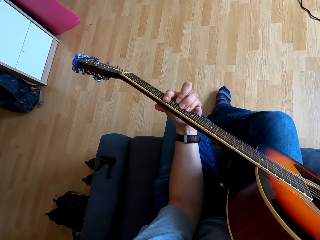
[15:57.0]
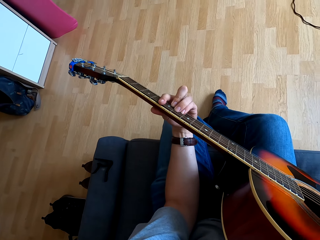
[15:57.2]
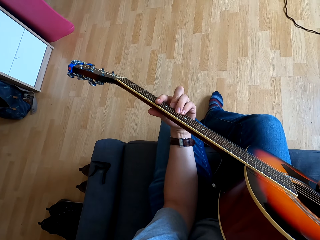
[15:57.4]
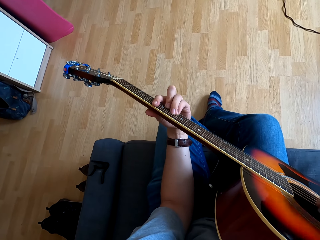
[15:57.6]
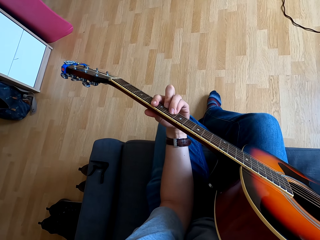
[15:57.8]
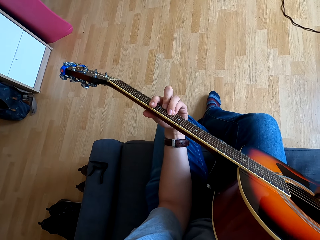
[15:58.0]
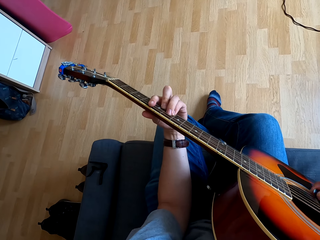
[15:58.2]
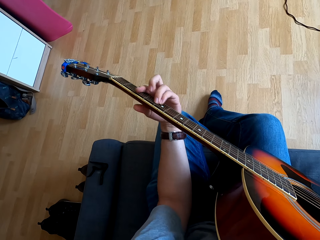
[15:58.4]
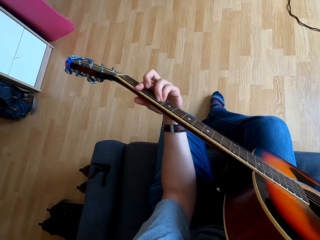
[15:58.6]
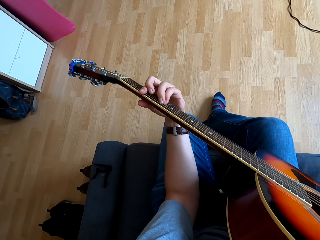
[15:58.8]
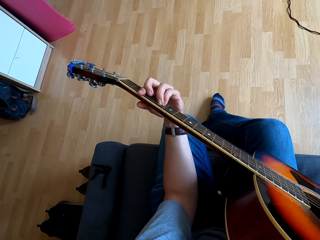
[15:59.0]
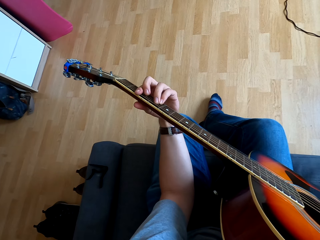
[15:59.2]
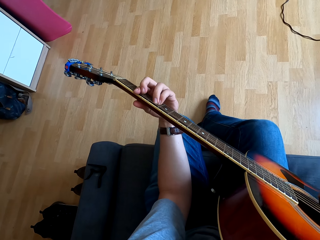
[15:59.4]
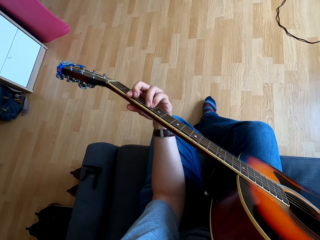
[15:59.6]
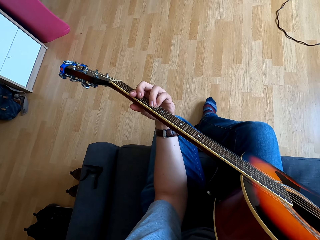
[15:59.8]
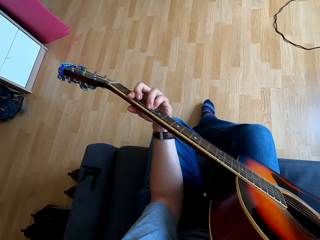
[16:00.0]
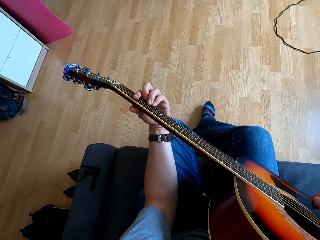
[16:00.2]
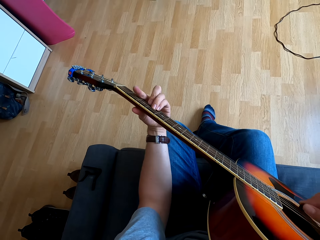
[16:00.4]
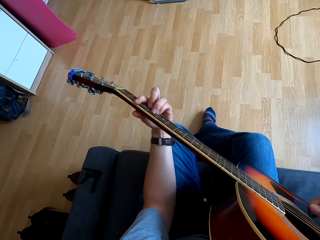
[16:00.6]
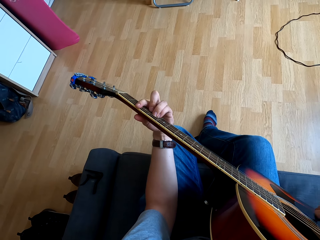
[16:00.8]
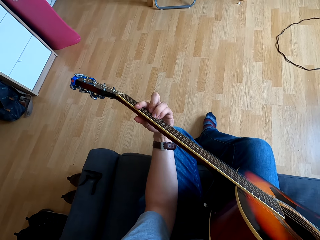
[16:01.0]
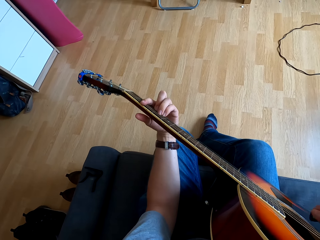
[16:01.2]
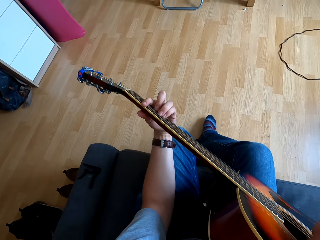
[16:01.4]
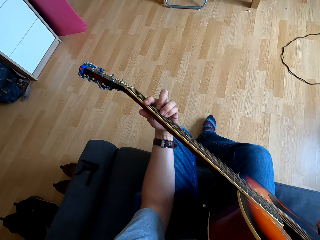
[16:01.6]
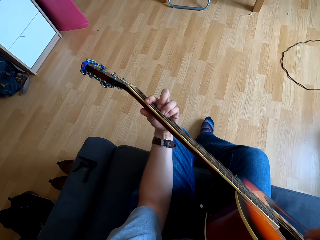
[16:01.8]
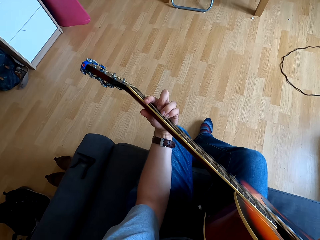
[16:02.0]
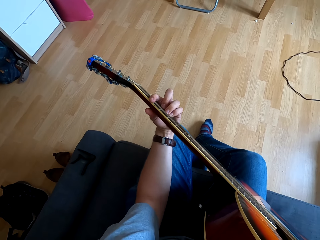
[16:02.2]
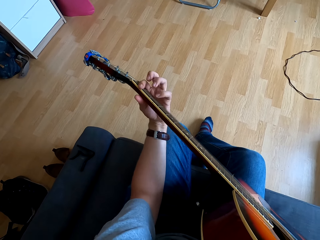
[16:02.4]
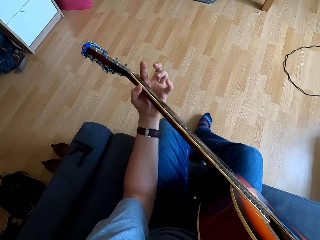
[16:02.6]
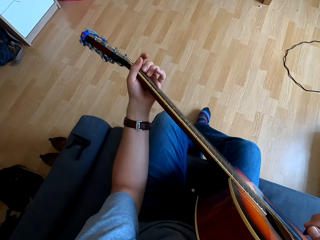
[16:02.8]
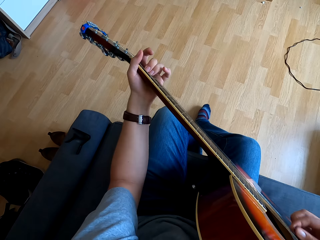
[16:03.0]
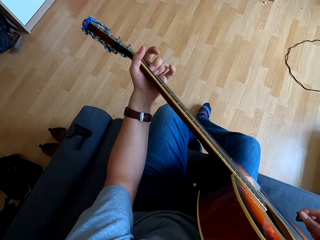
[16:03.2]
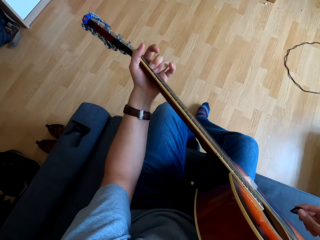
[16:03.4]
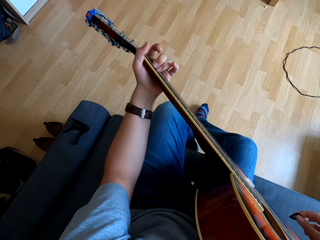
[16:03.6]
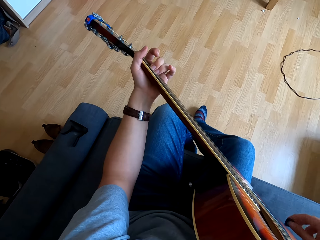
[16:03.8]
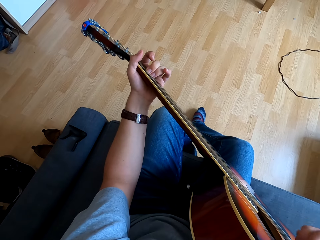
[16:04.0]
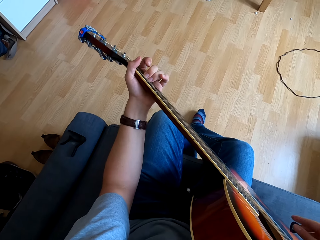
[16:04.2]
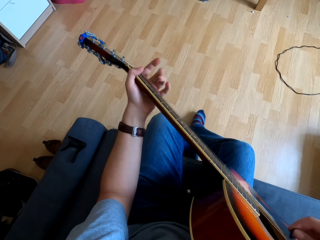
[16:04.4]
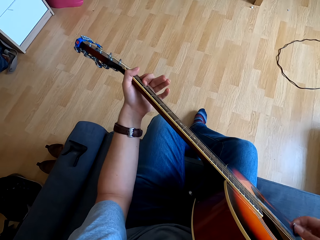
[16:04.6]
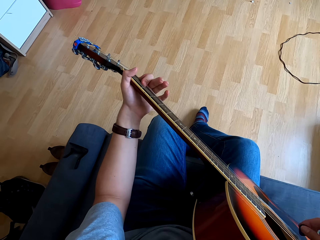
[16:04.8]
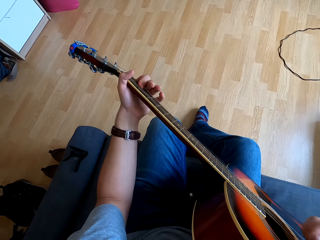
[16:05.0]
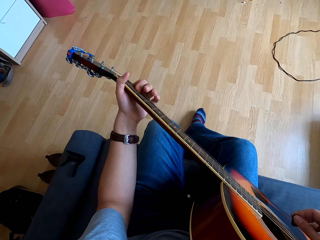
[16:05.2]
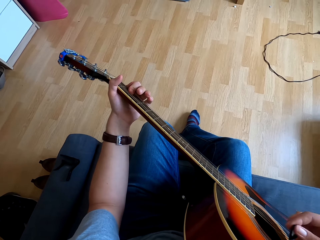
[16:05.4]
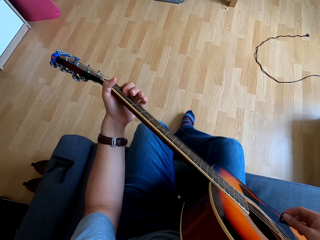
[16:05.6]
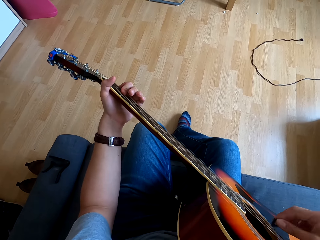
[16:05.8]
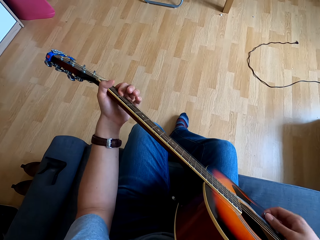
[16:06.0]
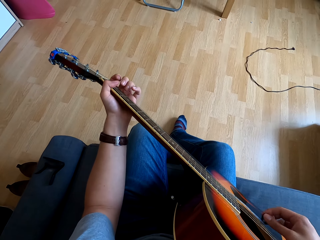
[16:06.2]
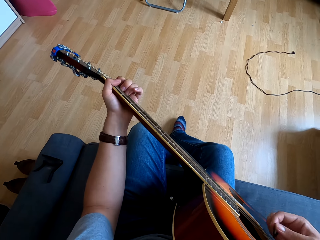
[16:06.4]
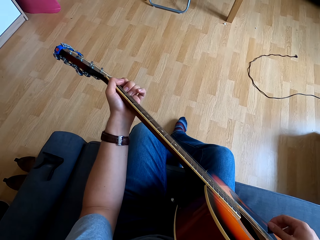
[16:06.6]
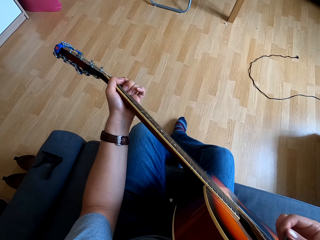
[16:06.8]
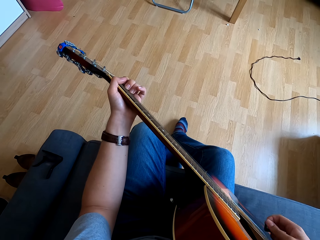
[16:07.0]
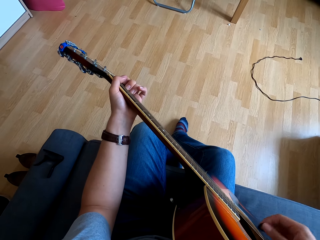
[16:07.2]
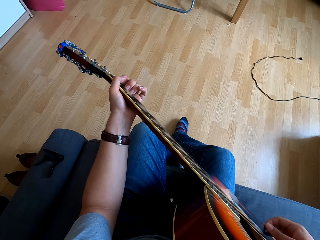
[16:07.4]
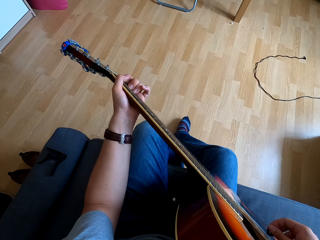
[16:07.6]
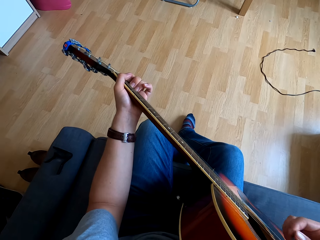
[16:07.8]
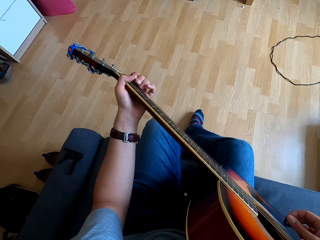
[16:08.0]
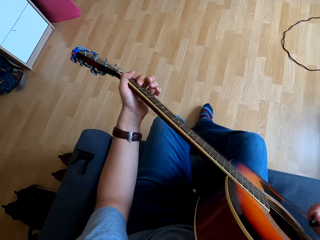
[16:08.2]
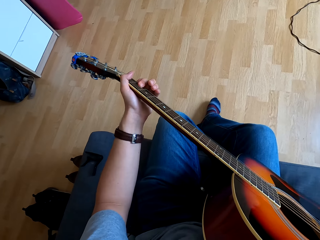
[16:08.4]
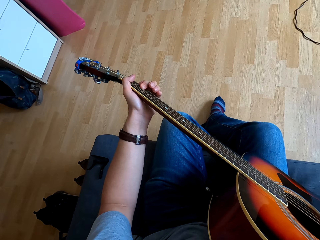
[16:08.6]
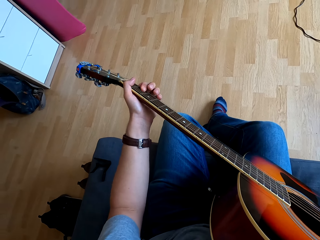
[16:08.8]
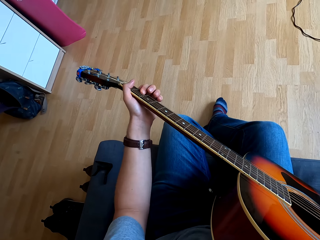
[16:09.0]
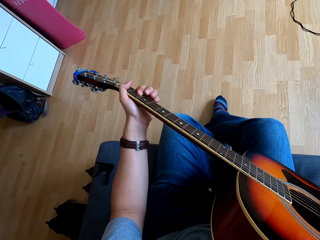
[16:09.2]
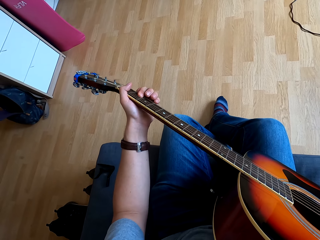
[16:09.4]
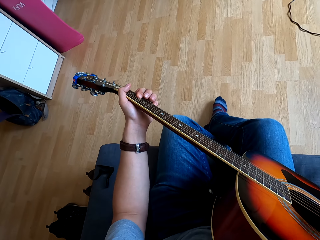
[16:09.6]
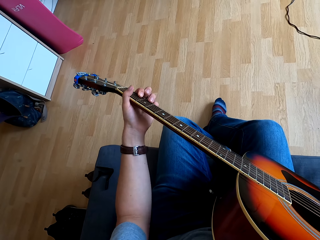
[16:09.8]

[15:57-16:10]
The camera wearer moves his left hand on the guitar. He plays the guitar. He moves his left hand on the guitar. He plays the guitar. He plays the guitar again.

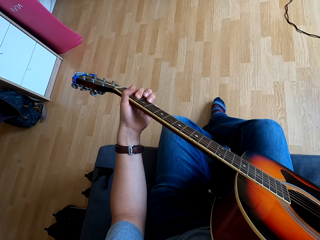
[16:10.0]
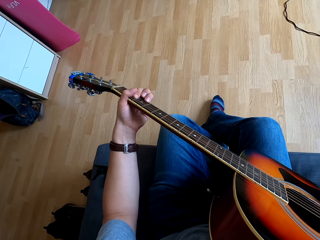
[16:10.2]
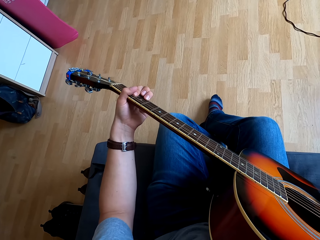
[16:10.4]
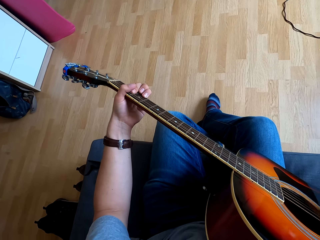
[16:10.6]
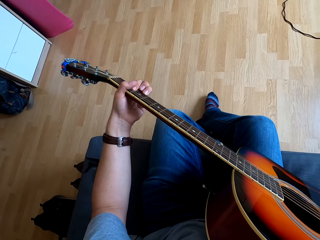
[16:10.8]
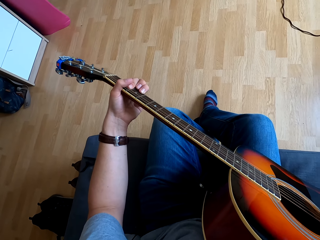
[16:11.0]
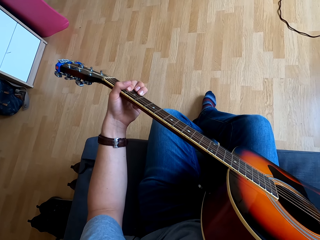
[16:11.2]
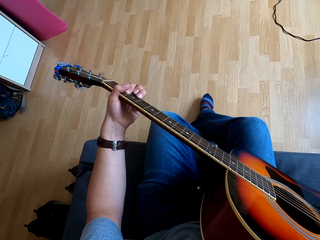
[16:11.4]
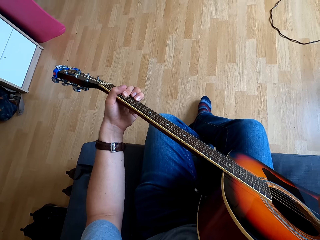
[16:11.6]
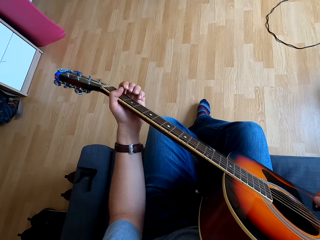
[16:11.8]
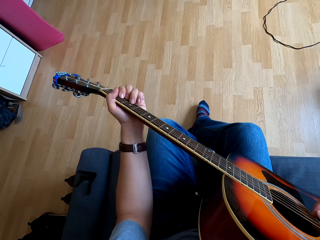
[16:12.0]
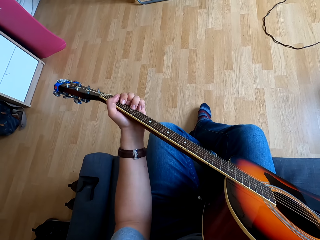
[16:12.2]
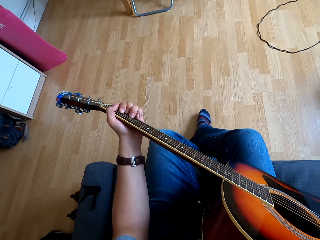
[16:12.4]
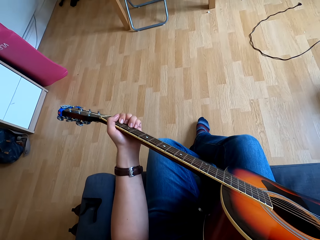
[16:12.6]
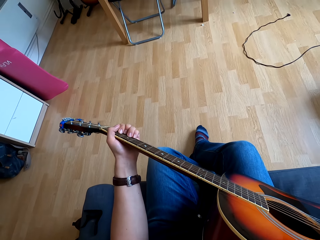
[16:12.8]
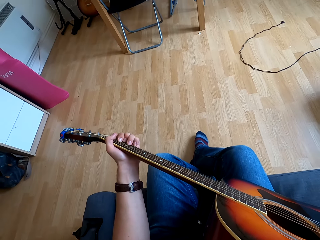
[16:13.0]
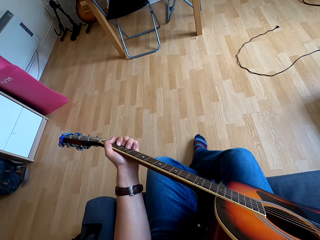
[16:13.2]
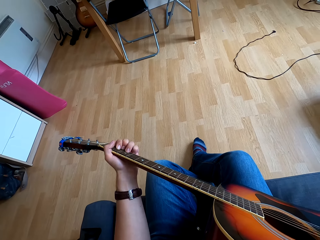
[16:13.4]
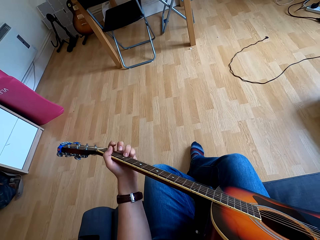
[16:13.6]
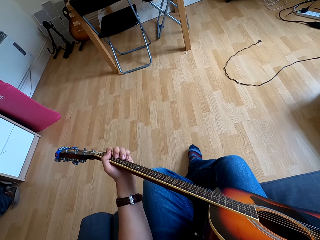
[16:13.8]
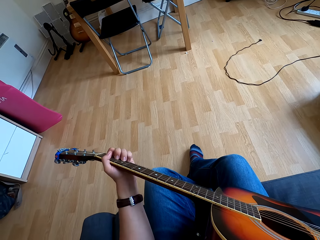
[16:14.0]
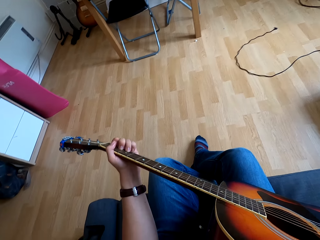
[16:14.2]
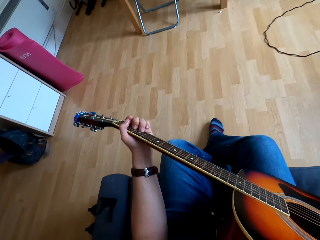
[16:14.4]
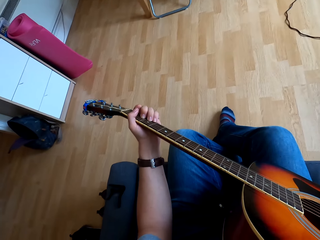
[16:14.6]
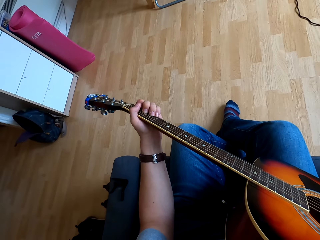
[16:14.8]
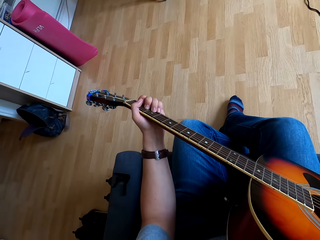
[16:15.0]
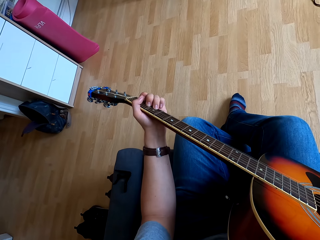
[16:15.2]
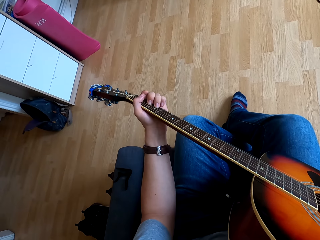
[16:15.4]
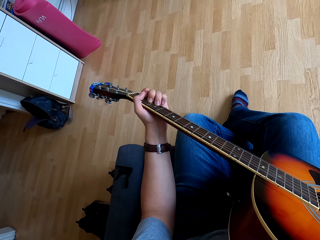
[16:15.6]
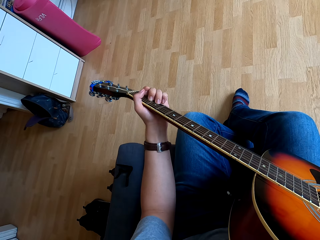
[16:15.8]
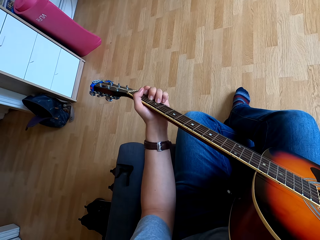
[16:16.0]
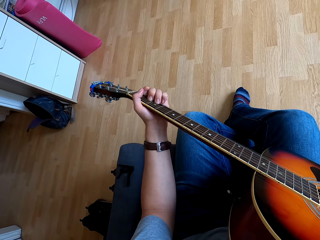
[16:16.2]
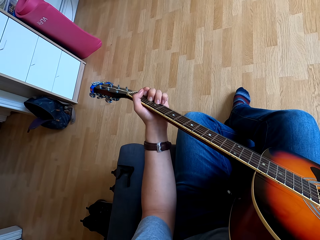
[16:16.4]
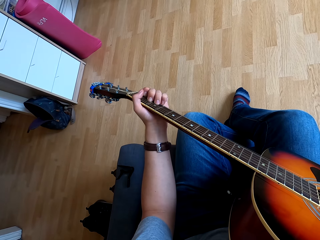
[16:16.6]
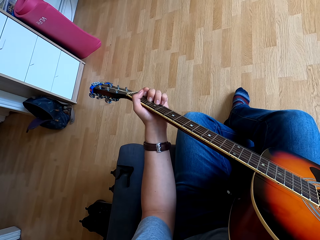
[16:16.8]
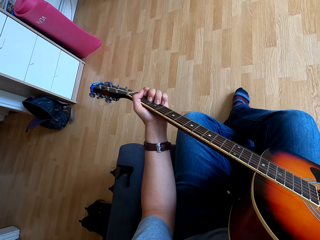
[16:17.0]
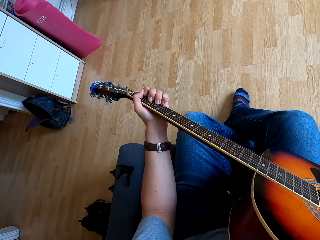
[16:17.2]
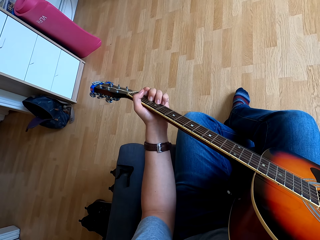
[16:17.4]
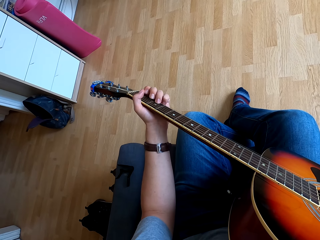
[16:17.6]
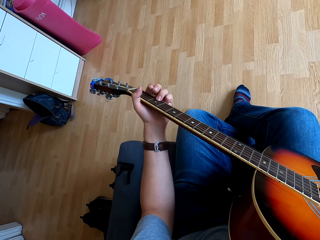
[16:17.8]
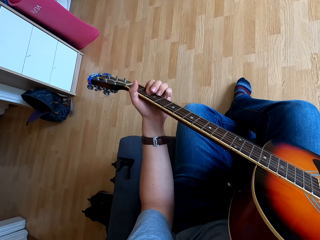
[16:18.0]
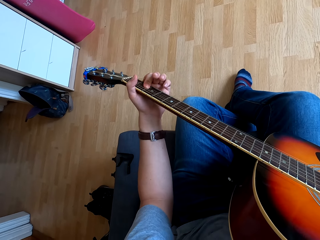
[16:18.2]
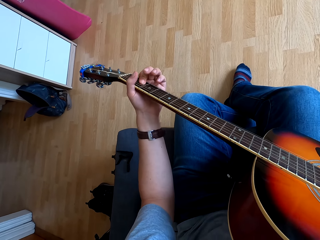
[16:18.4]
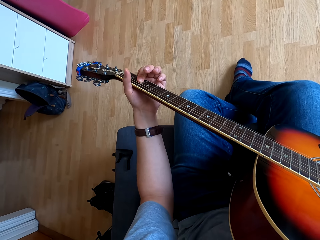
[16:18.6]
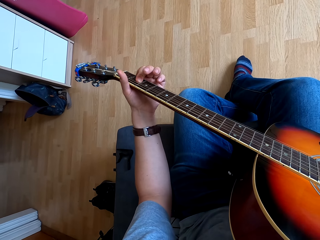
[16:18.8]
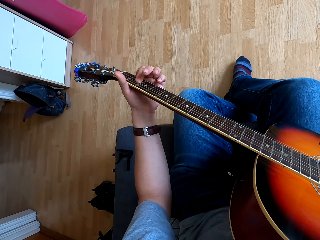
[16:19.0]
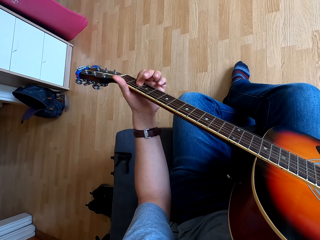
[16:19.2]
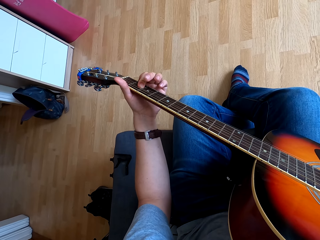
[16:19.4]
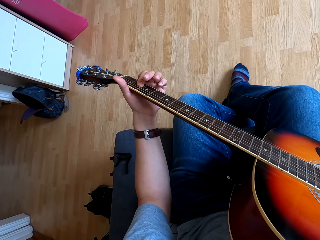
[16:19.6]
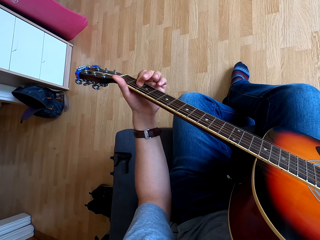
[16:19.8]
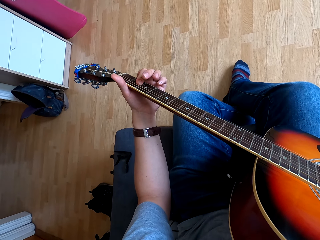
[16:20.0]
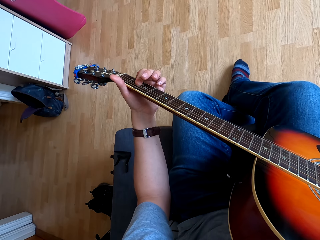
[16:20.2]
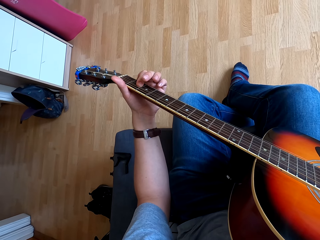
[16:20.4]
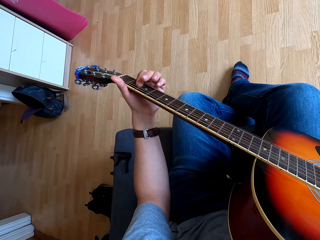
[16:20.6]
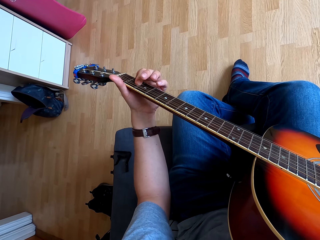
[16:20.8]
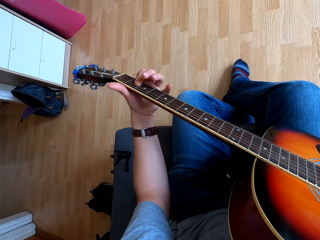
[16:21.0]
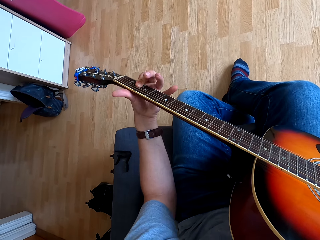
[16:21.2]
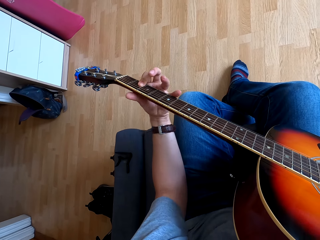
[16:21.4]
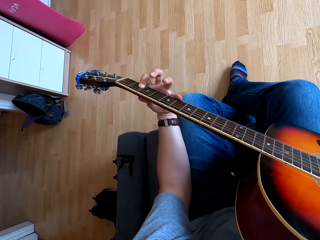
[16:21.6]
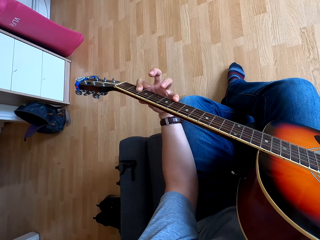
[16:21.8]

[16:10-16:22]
The camera wearer moves his left hand on the guitar. He plays the guitar. He plays the guitar again. He moves his left hand on the guitar.
